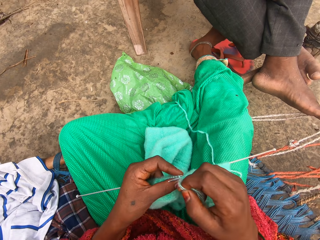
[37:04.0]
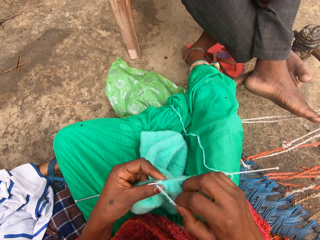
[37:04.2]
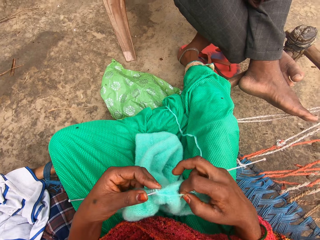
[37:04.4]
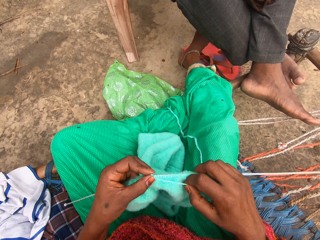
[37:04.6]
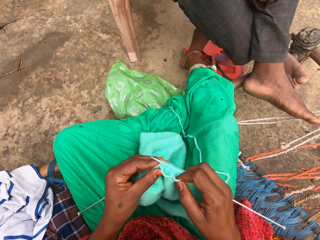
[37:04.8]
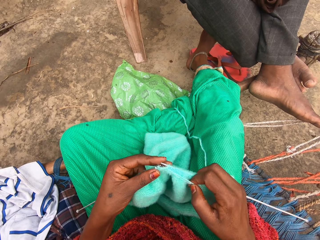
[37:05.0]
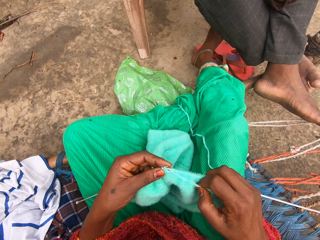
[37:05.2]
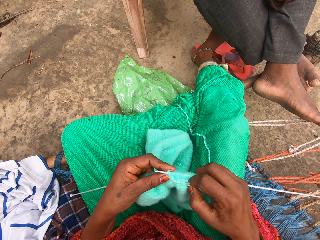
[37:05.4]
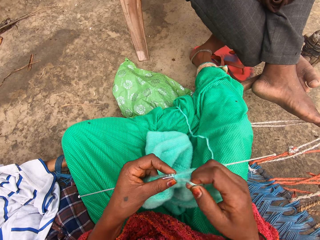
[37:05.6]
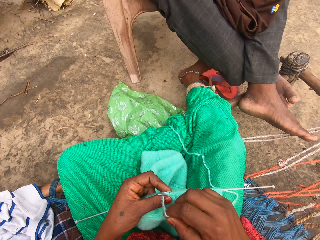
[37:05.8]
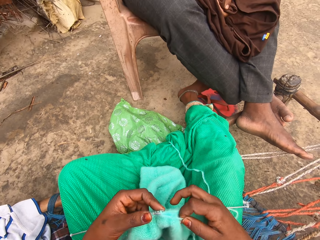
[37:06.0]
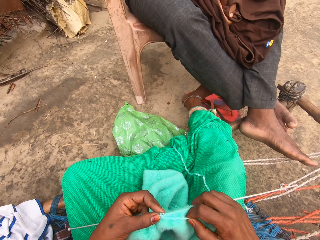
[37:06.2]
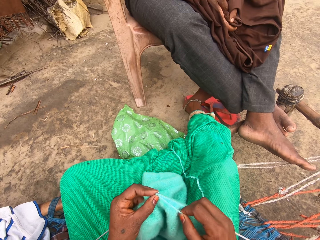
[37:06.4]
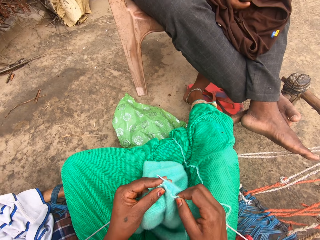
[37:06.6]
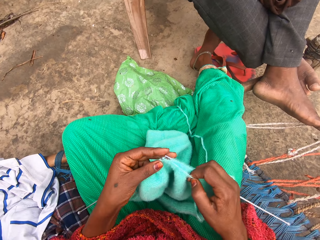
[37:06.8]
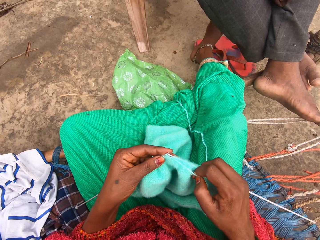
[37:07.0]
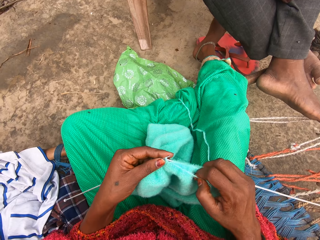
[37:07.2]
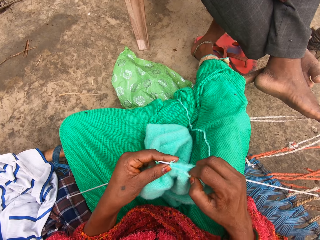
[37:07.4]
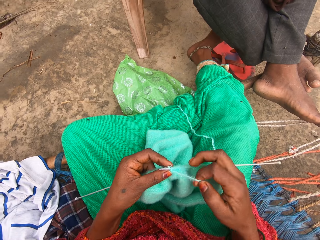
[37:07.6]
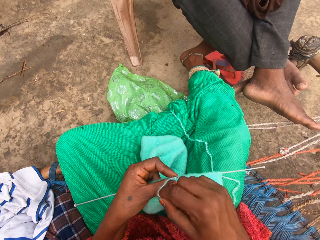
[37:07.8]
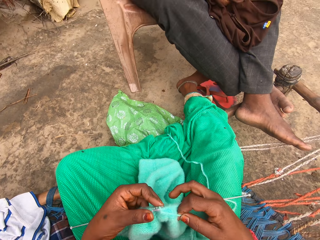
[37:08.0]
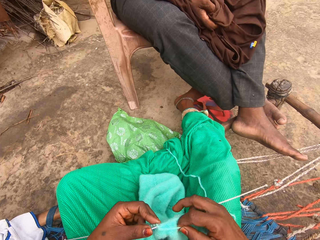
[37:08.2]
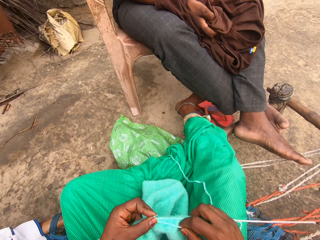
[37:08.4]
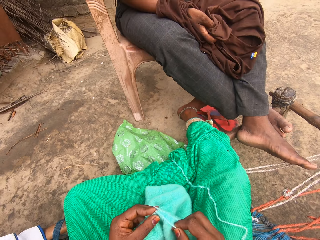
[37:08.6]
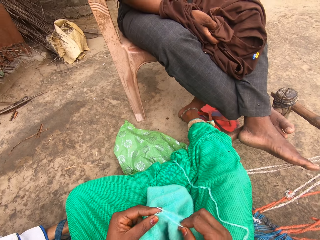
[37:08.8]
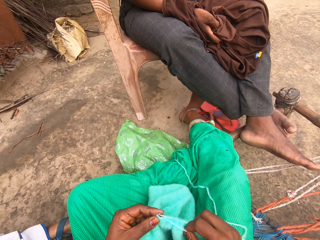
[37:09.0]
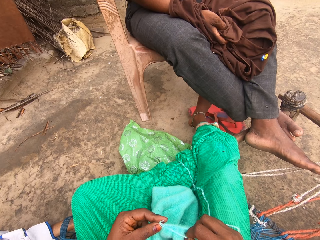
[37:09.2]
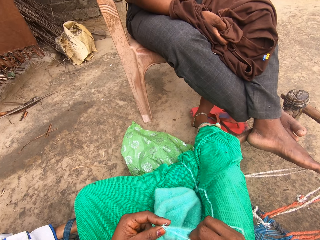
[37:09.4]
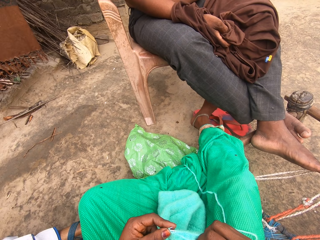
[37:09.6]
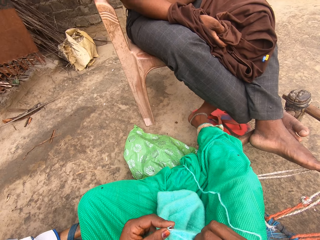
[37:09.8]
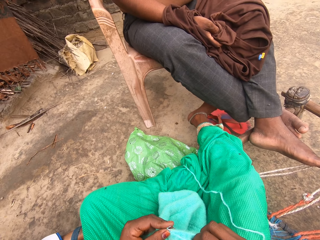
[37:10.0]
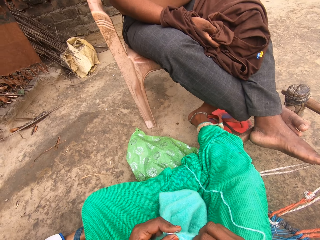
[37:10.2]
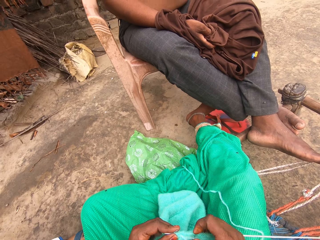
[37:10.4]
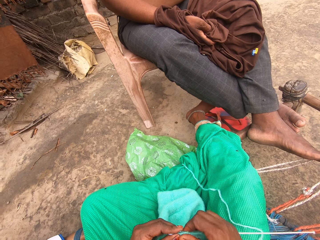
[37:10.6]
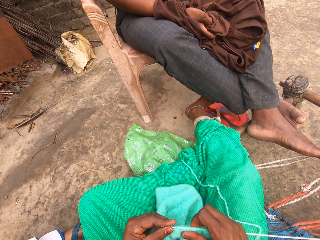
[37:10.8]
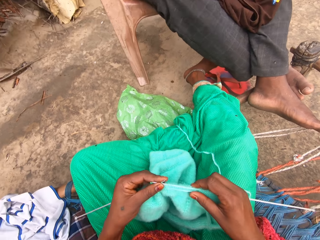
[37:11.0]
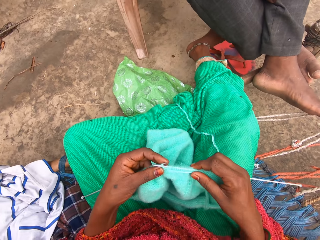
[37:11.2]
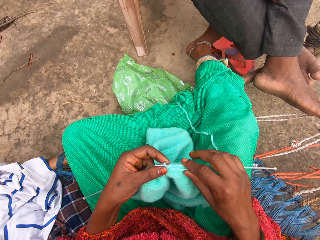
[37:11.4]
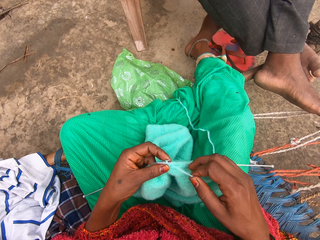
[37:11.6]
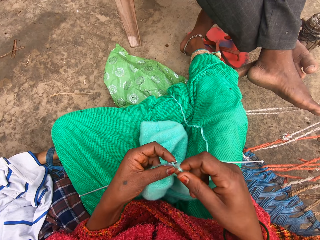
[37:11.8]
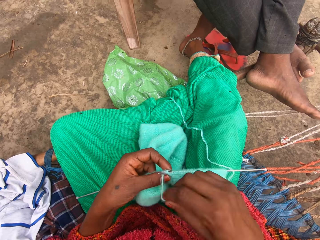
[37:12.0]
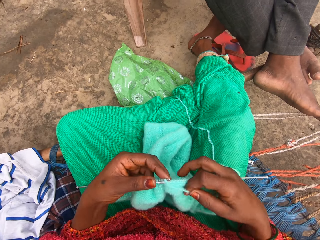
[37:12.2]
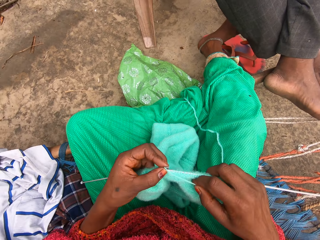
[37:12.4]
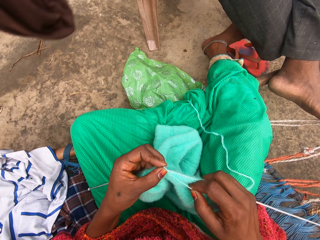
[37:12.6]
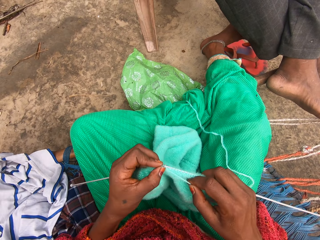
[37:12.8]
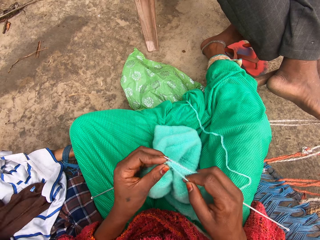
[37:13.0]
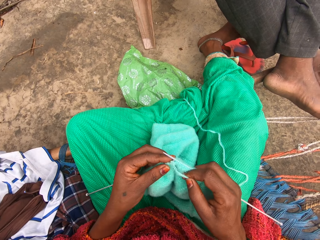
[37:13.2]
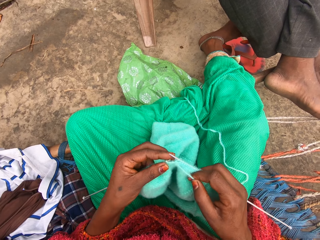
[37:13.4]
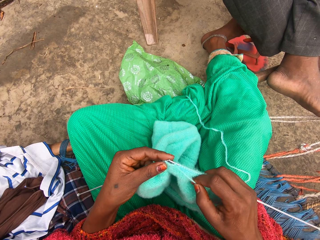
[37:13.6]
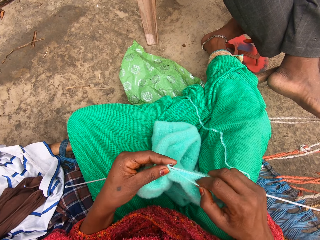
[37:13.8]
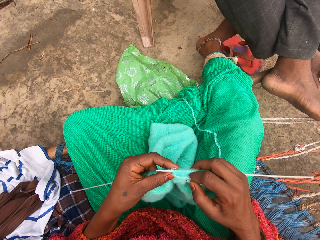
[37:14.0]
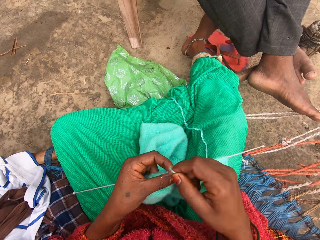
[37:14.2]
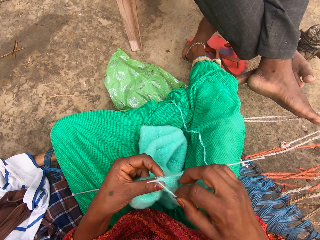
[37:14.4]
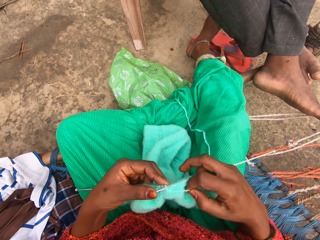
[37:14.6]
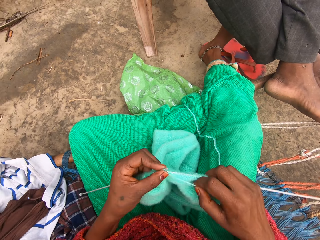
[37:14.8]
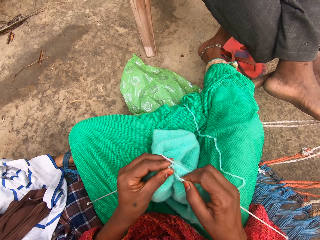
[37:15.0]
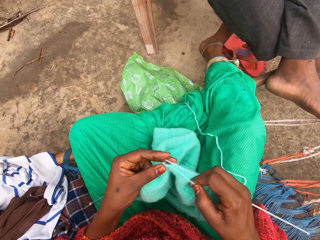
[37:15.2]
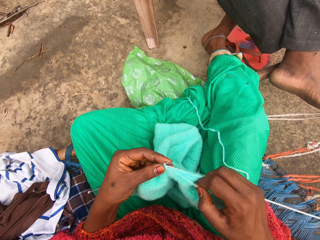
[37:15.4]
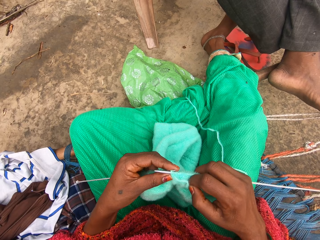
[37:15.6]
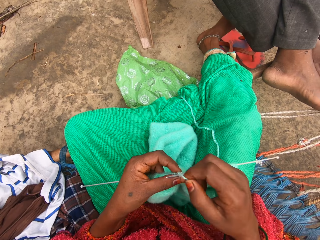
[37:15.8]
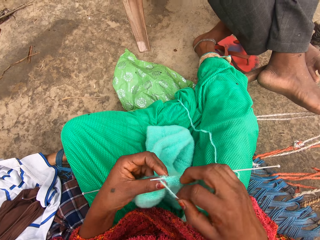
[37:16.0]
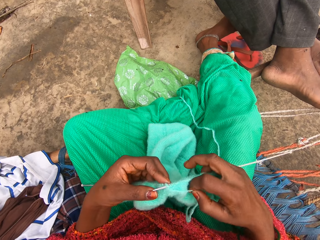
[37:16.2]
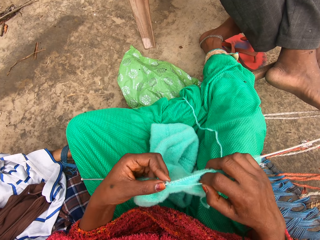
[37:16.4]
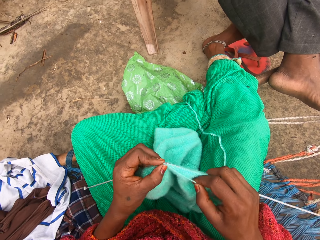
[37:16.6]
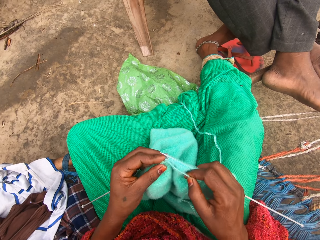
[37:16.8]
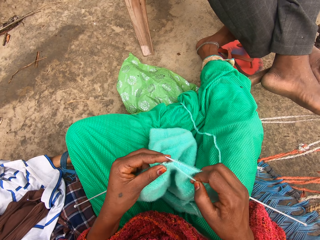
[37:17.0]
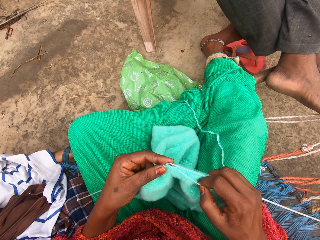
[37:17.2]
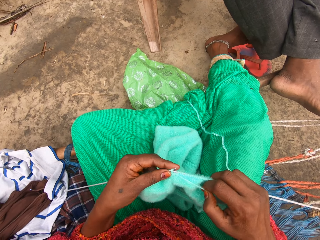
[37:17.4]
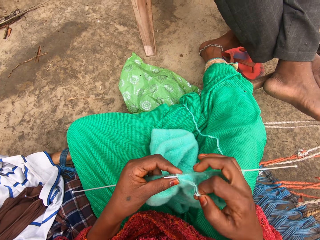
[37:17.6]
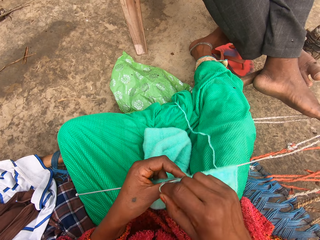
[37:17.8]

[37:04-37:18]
The man holds the top. The camera wearer knits the fabric. The man drops his singlet on the mat. The camera wearer knits the fabric.

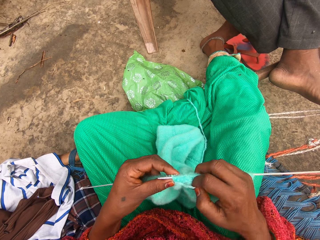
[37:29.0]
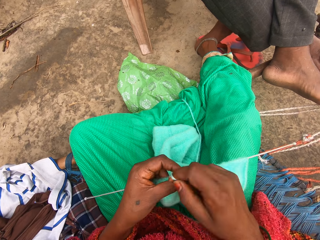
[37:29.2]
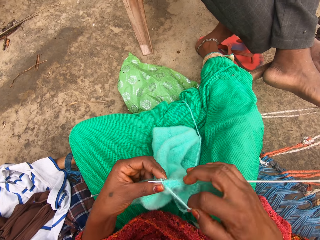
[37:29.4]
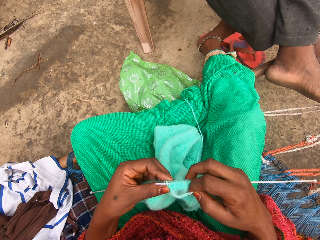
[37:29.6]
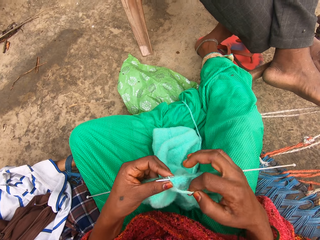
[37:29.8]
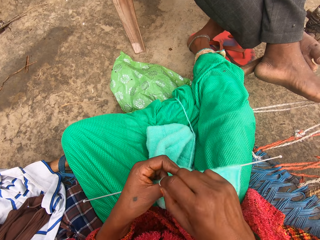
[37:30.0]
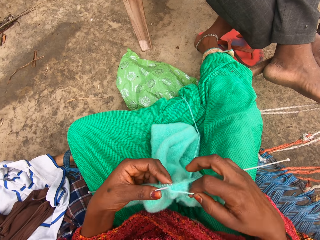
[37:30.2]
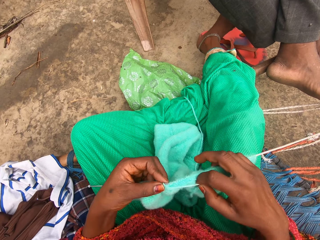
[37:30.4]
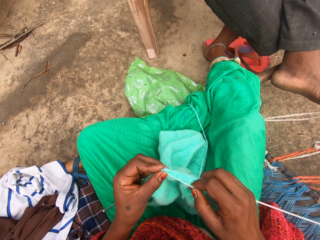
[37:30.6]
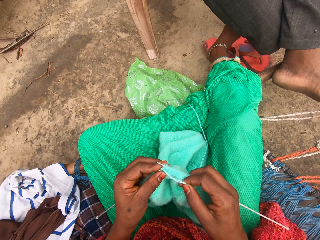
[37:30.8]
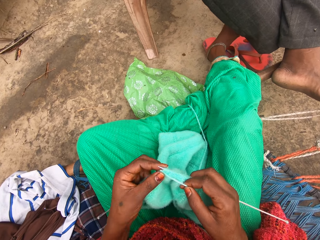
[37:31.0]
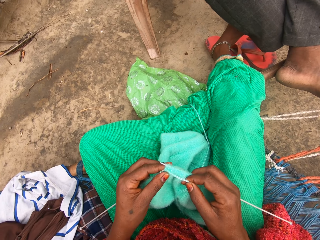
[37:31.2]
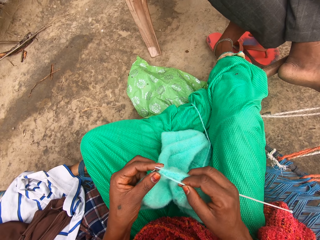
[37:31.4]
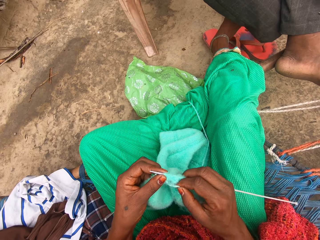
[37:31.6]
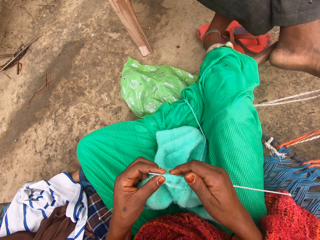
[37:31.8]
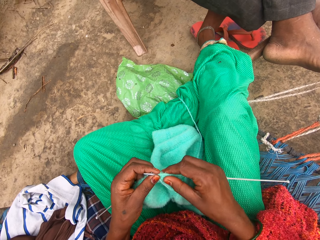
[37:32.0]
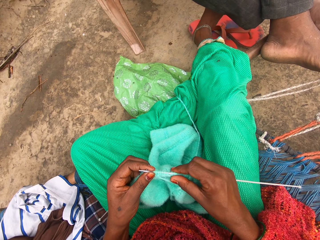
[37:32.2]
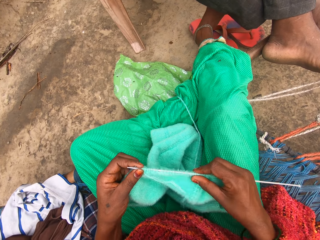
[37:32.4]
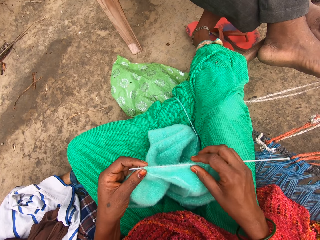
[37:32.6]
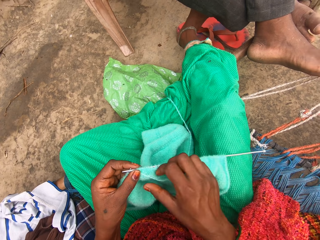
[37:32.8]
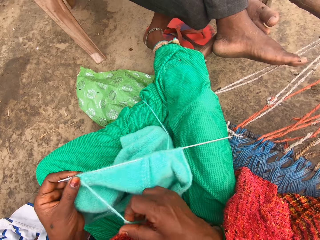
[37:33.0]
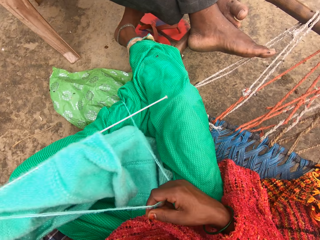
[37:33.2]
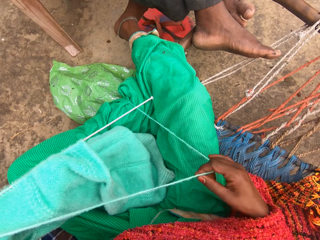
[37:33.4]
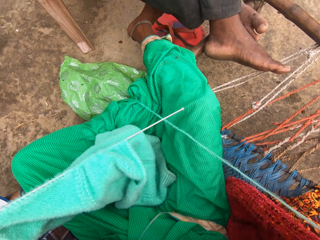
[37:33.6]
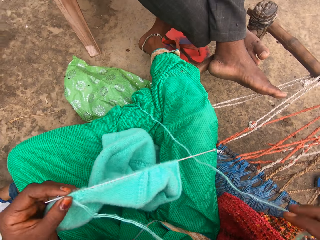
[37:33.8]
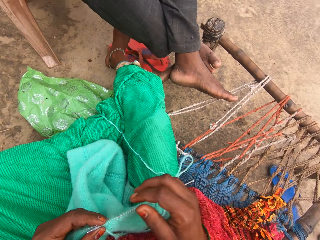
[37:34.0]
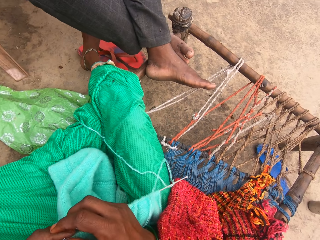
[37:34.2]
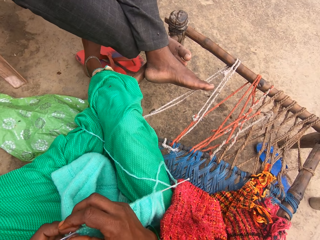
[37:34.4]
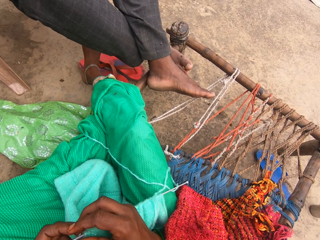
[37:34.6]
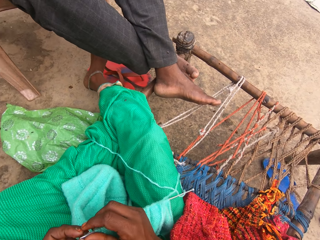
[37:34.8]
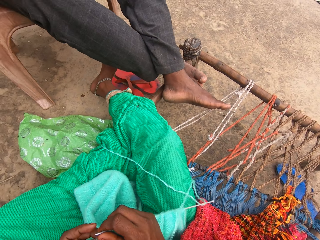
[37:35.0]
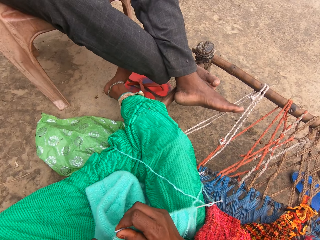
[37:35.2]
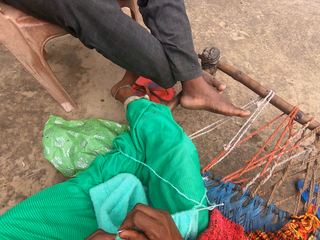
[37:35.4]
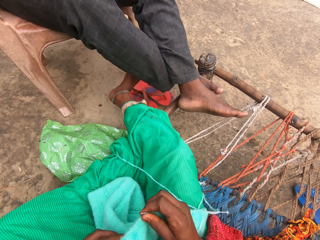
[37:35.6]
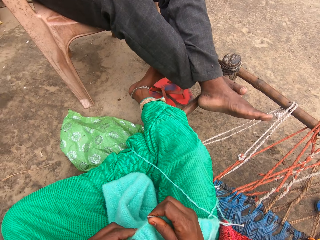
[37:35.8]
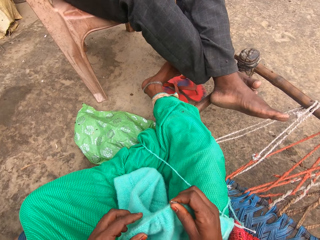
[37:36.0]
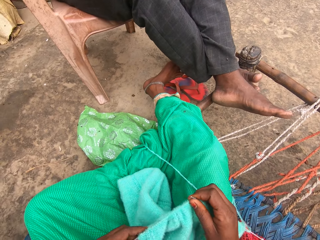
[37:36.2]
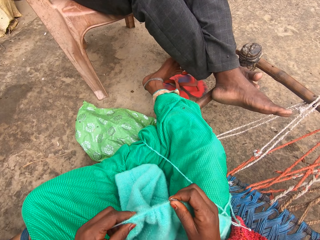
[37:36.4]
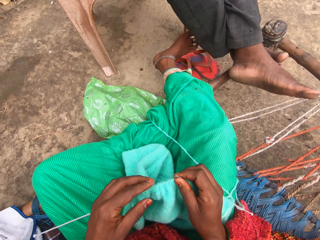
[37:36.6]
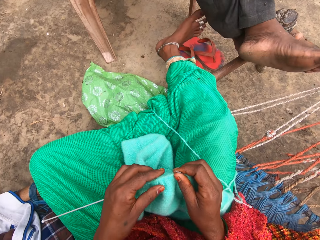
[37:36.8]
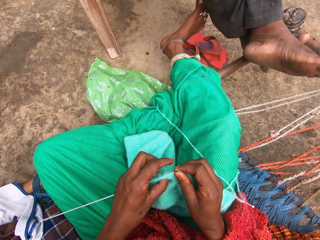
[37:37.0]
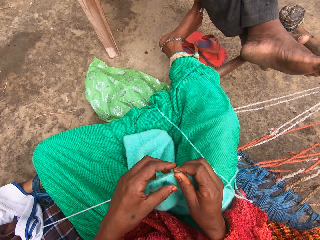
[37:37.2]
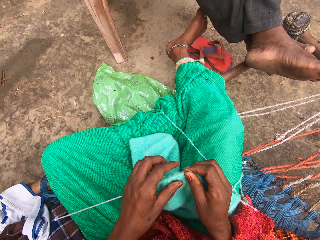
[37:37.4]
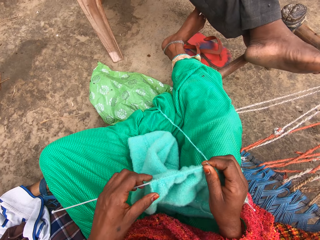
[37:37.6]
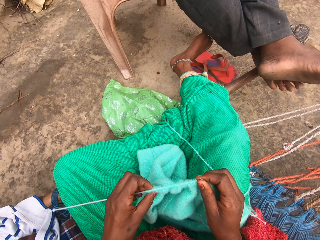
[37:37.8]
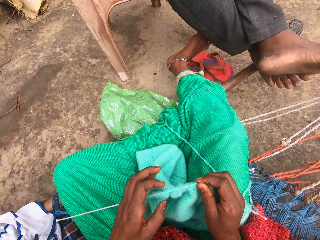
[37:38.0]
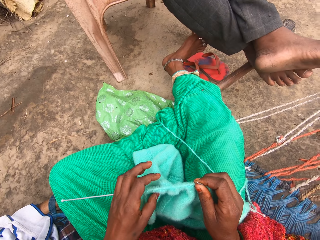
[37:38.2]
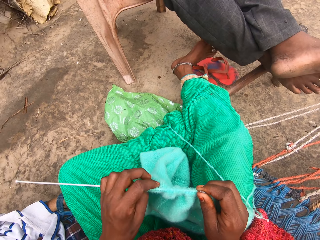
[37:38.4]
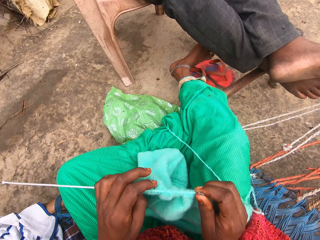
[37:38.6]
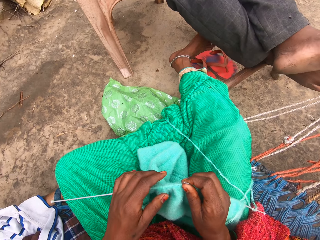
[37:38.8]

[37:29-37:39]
The camera wearer adjusts the knit on the knitting pin in her right hand. She adjusts the yarn with her right hand. She pulls the thread with a hand. She adjusts the knit on the knitting pin in her left hand.
